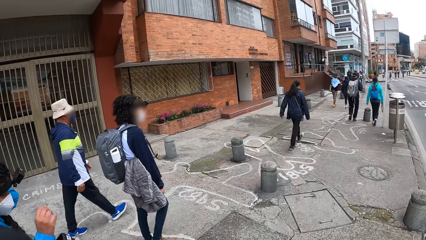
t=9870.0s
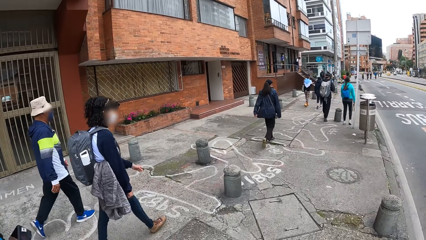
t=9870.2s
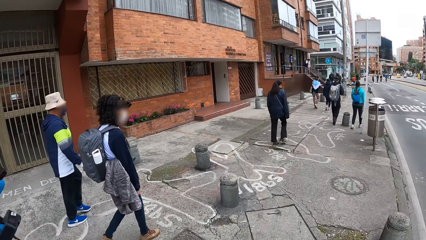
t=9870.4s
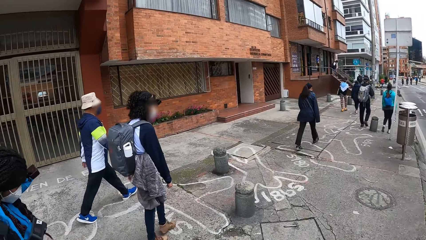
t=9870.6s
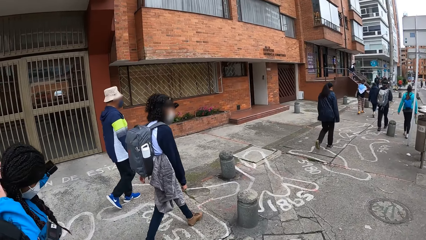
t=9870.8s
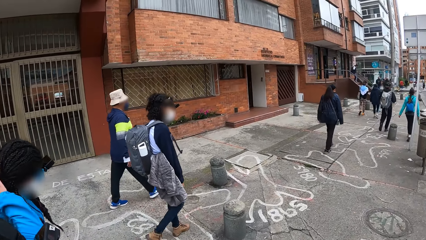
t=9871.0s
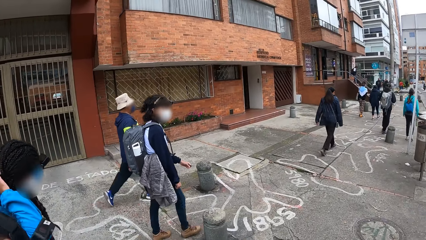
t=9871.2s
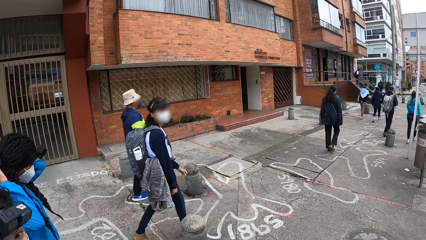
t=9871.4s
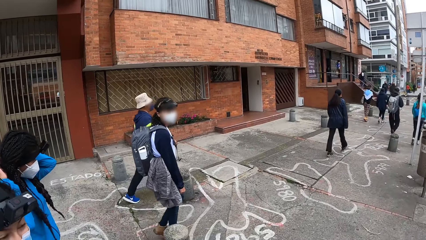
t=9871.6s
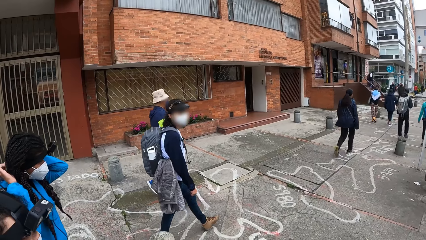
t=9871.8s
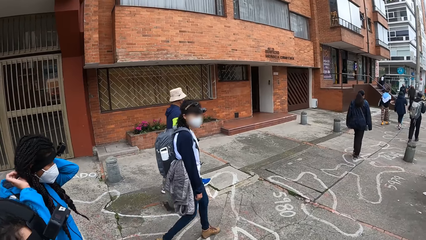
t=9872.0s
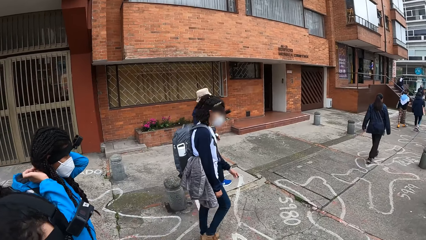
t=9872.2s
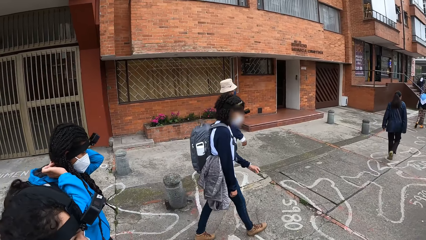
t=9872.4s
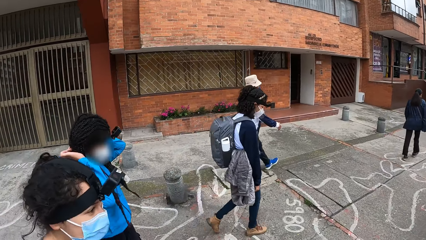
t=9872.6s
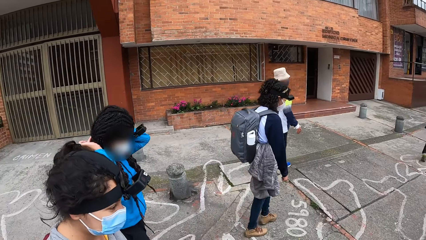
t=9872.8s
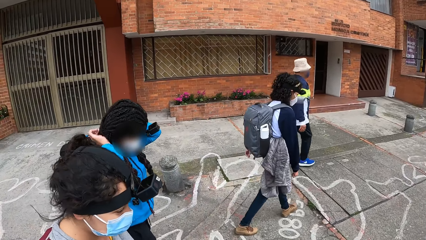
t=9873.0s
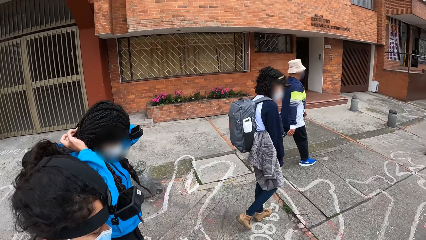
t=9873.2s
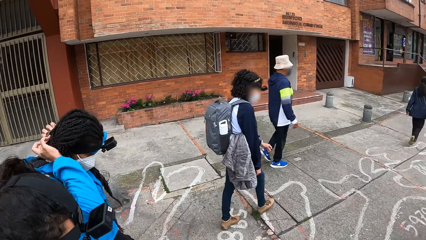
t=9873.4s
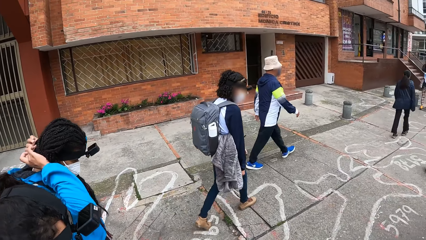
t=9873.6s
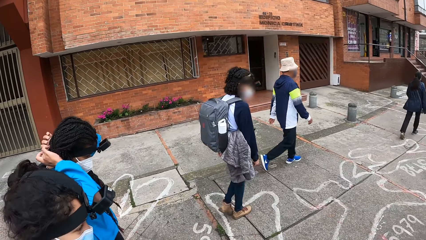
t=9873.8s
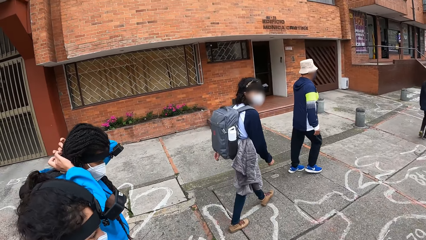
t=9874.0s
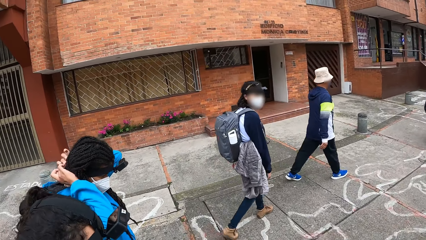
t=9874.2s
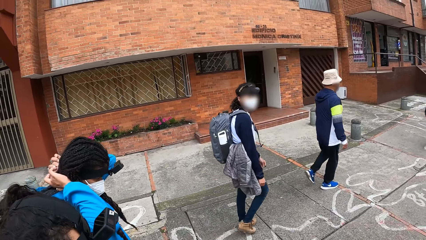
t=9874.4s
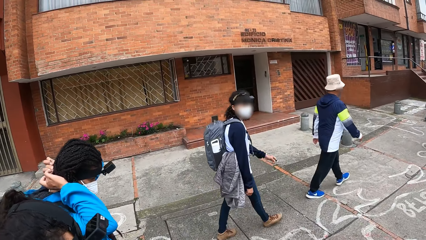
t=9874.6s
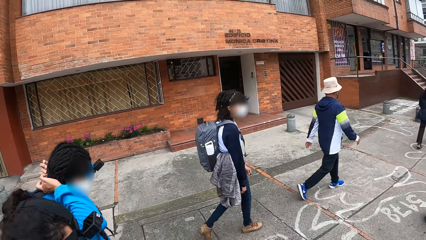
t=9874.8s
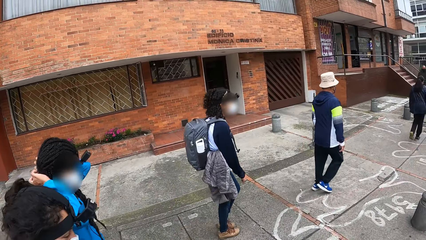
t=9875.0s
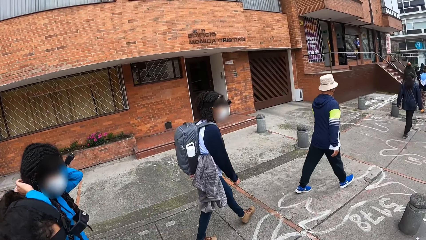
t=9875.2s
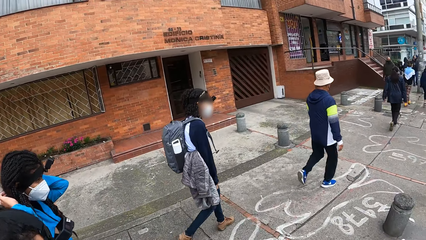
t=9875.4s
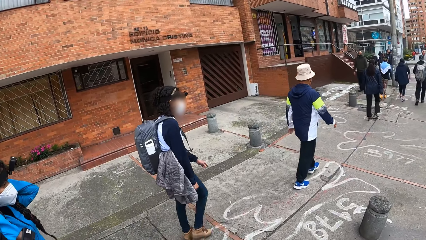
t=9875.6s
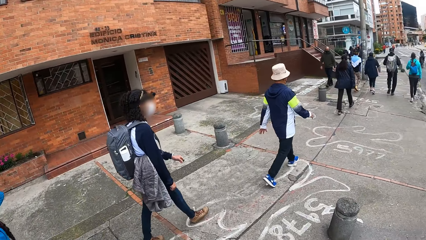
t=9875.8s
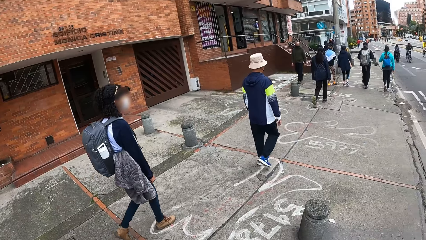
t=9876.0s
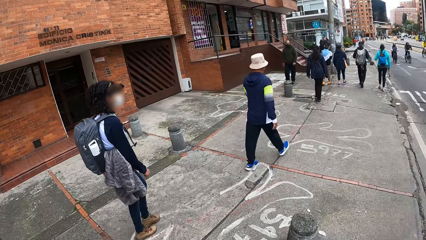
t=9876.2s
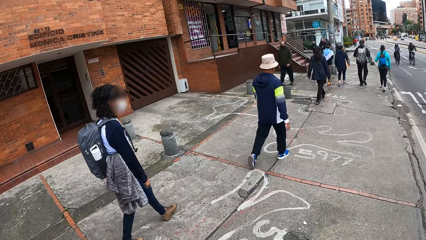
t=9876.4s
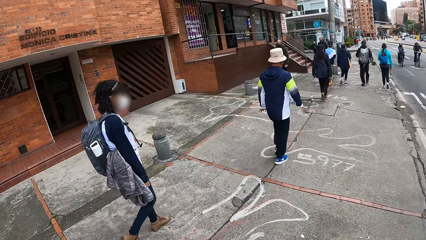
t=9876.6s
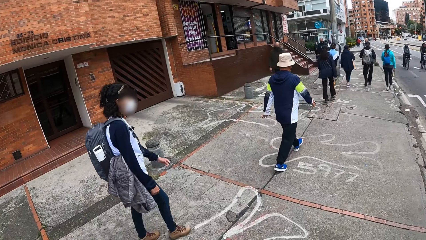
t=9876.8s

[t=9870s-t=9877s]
A woman adjusts the cloth around her neck with both hands.

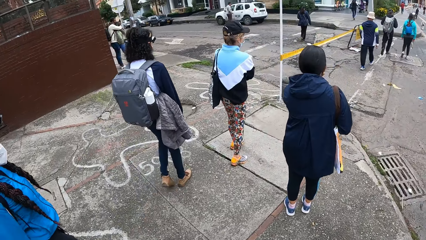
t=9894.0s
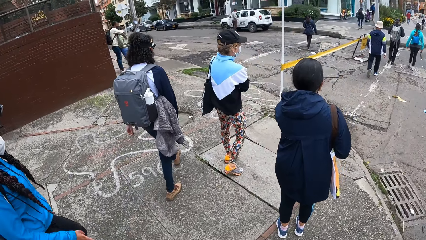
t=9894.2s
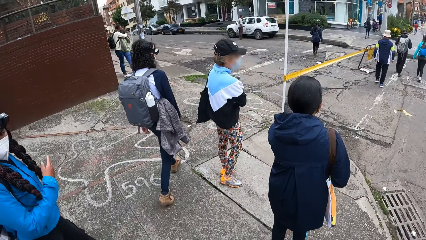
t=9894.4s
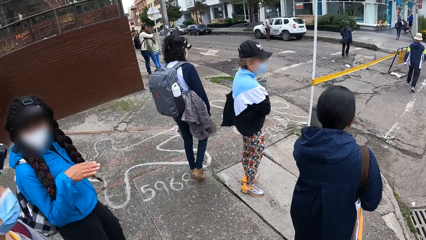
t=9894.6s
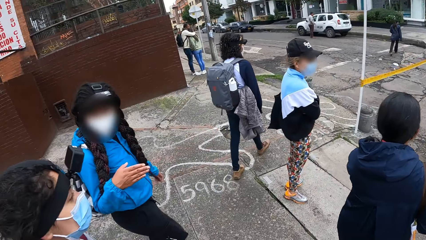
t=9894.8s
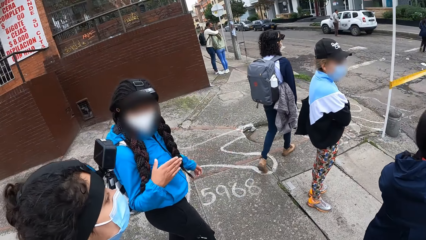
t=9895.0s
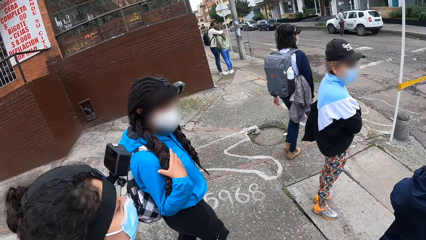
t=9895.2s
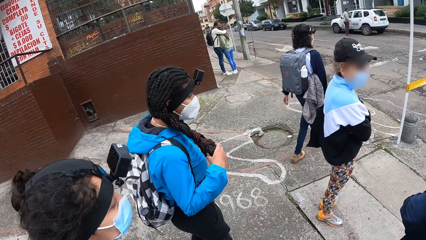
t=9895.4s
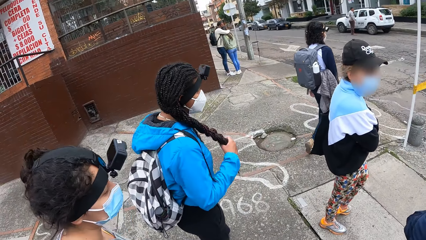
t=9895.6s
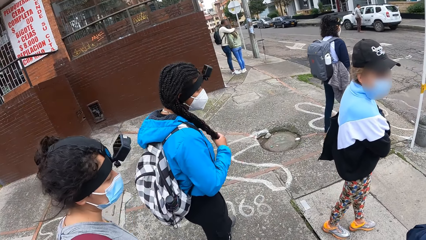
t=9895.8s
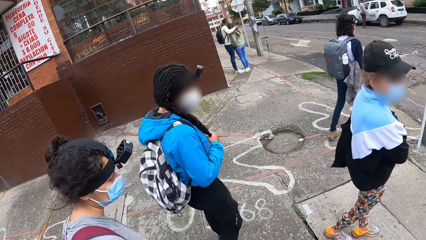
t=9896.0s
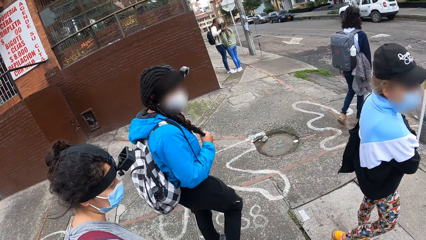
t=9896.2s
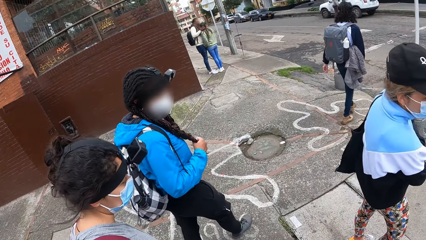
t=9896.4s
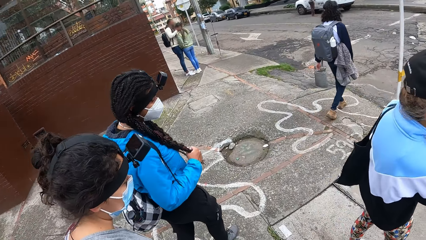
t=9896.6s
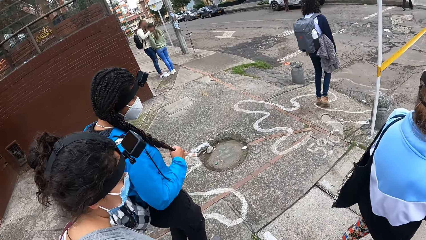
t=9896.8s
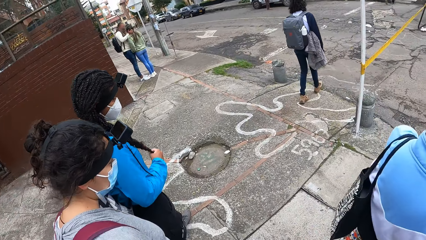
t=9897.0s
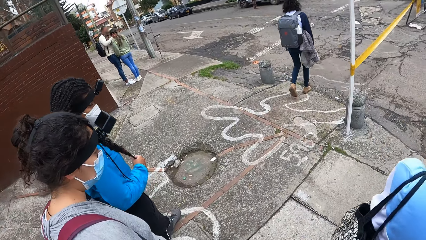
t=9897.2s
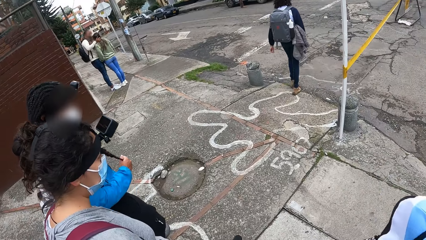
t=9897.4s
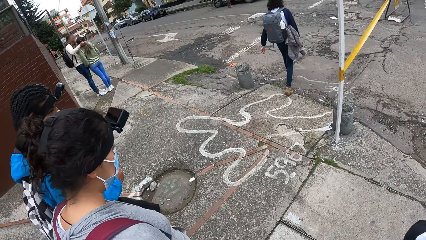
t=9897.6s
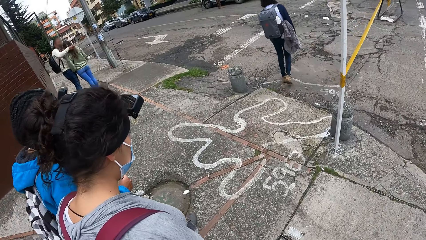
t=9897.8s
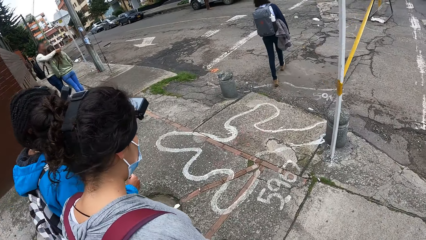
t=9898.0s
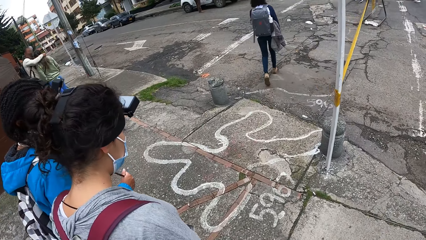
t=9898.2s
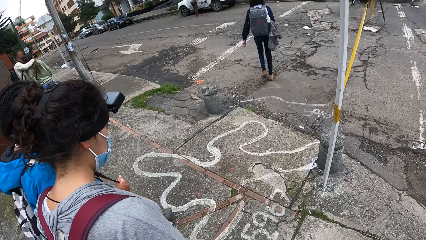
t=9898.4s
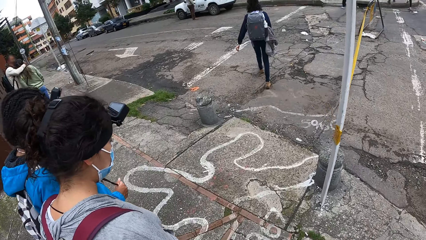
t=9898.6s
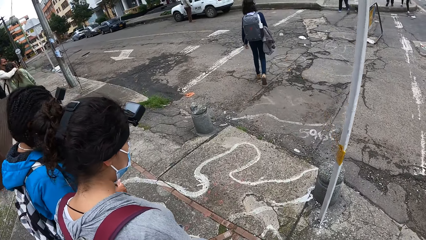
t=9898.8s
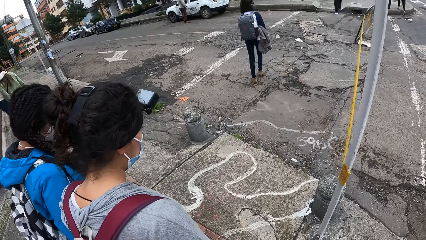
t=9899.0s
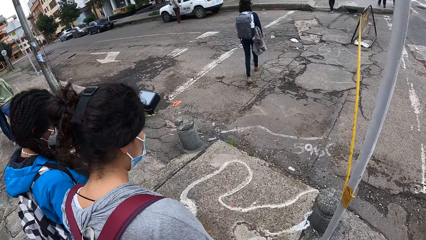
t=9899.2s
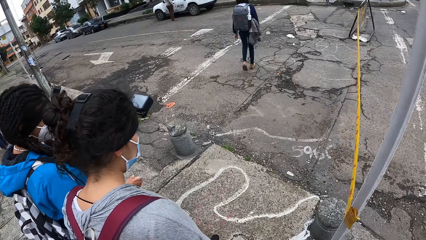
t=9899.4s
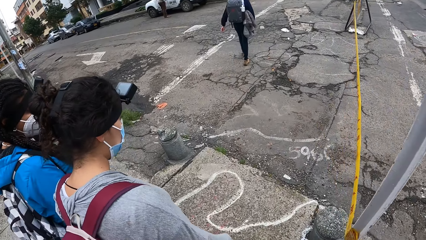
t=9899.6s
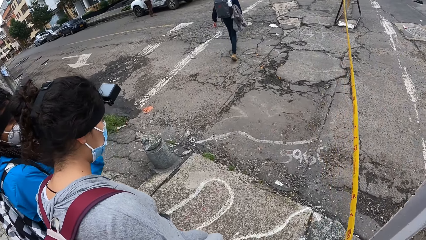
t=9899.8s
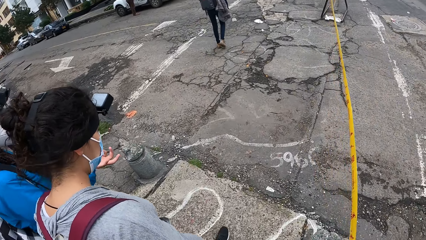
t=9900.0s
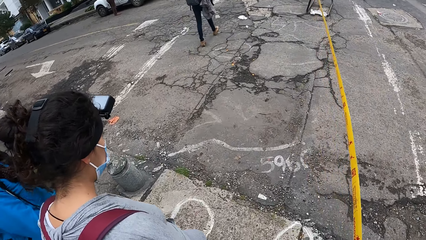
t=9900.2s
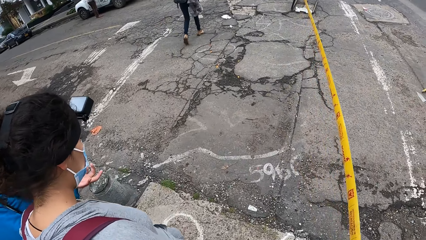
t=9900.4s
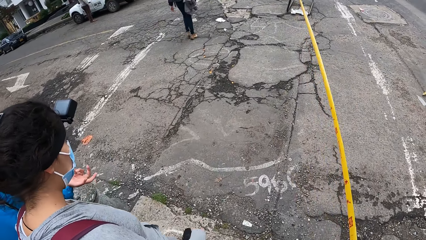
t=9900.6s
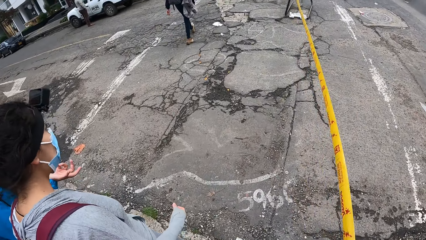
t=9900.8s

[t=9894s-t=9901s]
A woman holds her hair with her right hand.
